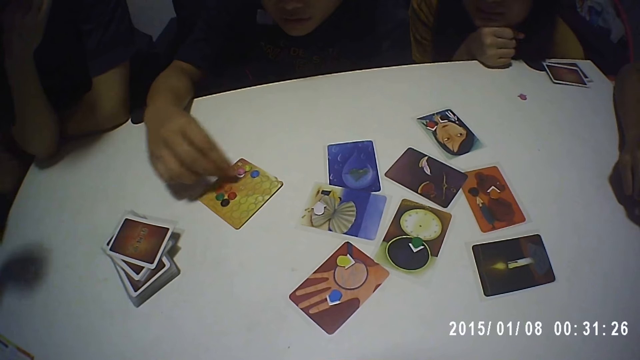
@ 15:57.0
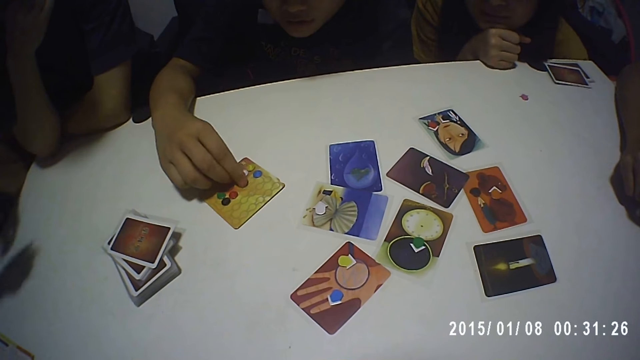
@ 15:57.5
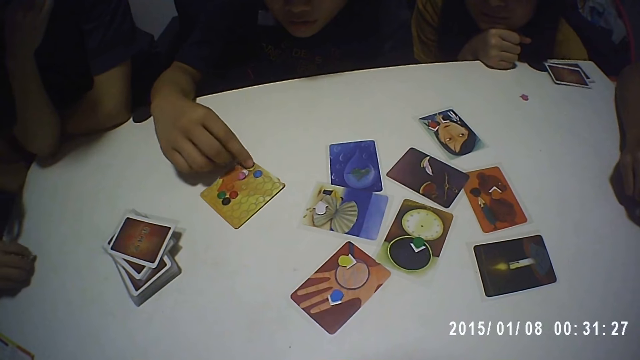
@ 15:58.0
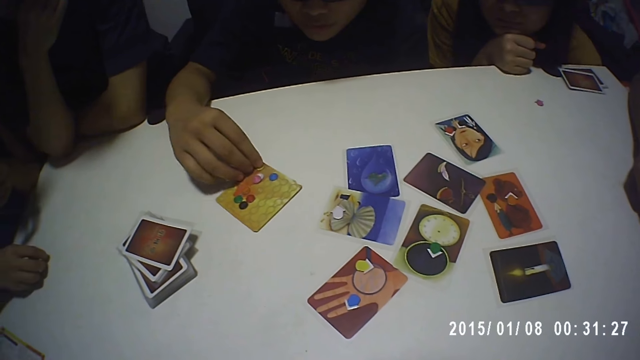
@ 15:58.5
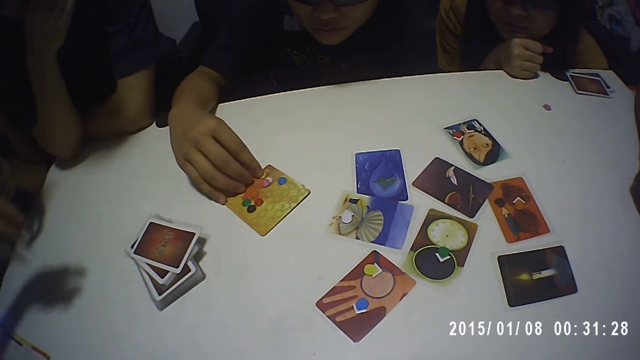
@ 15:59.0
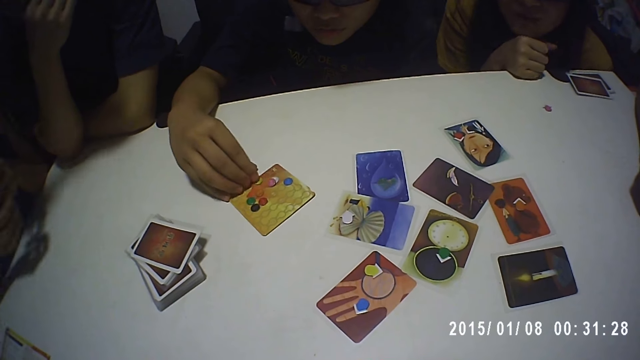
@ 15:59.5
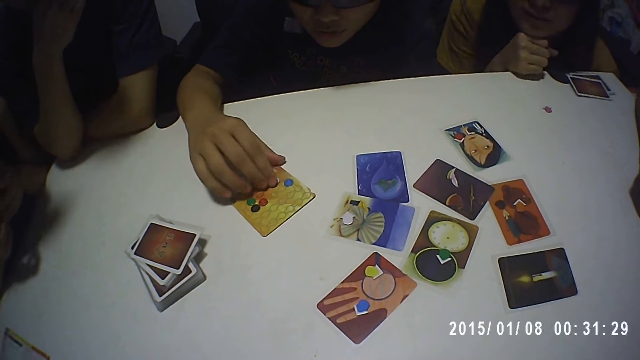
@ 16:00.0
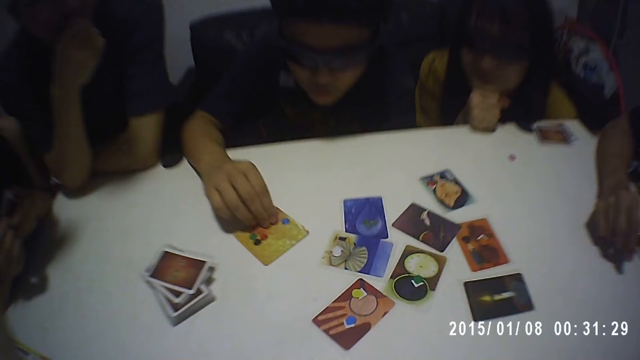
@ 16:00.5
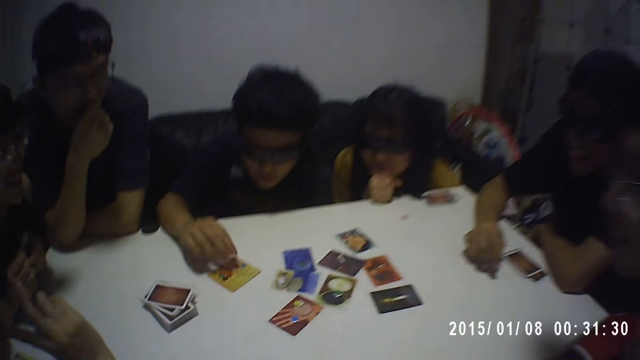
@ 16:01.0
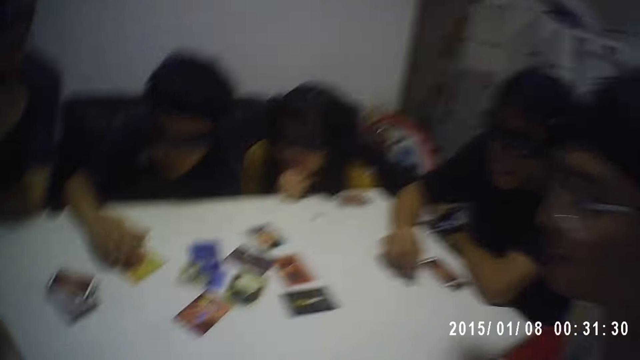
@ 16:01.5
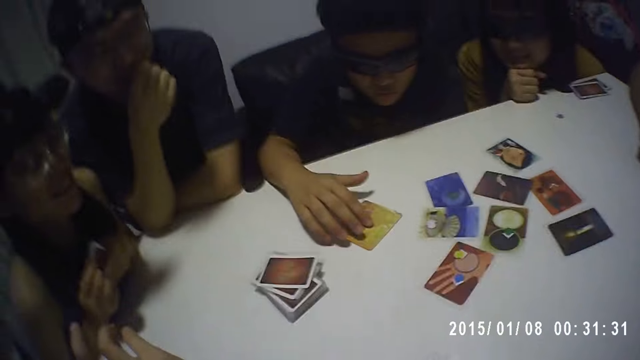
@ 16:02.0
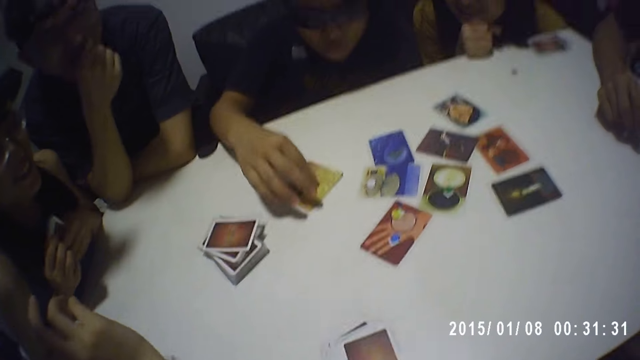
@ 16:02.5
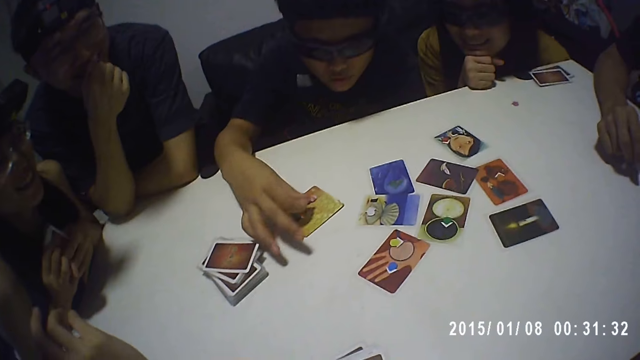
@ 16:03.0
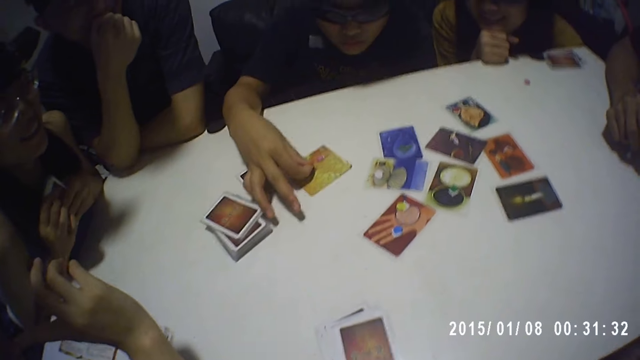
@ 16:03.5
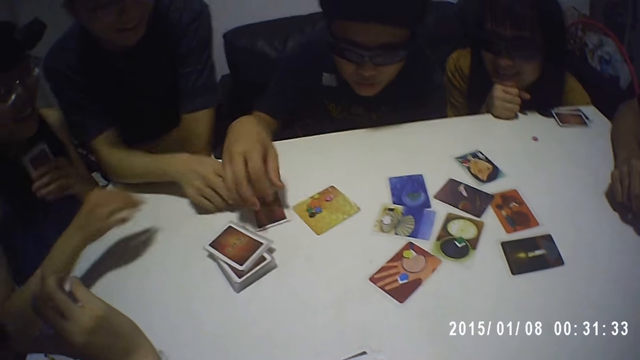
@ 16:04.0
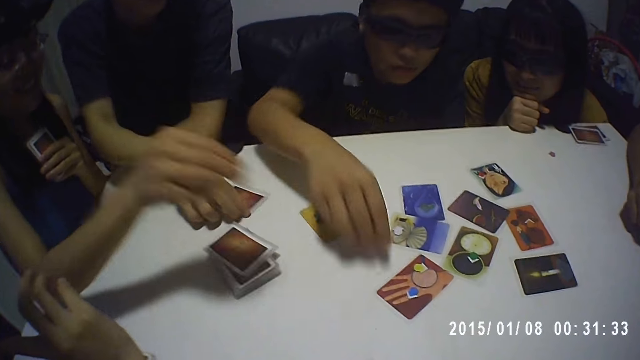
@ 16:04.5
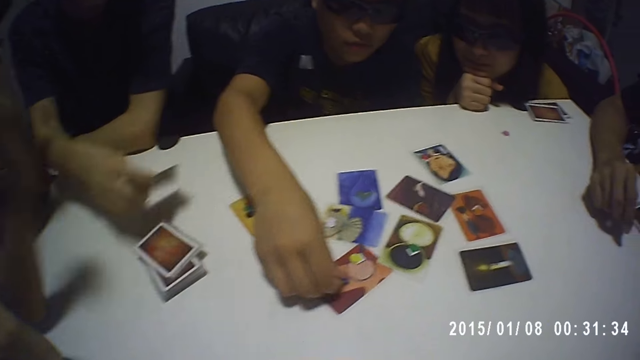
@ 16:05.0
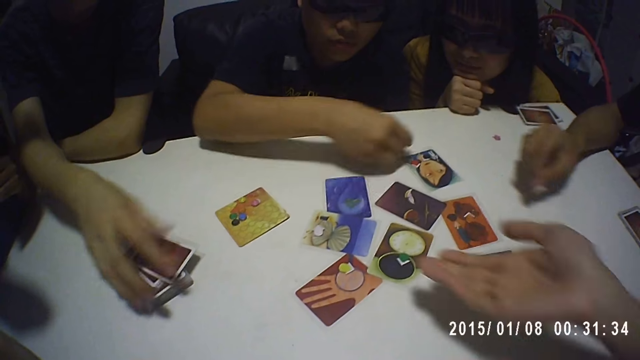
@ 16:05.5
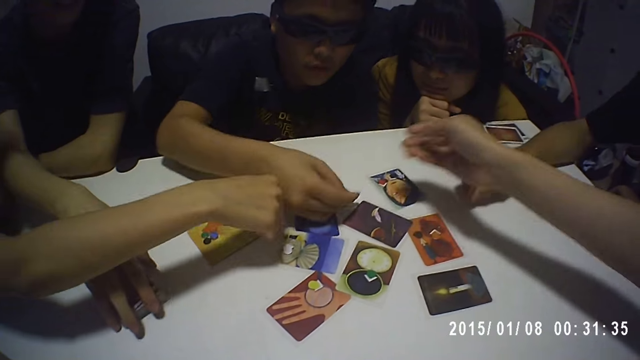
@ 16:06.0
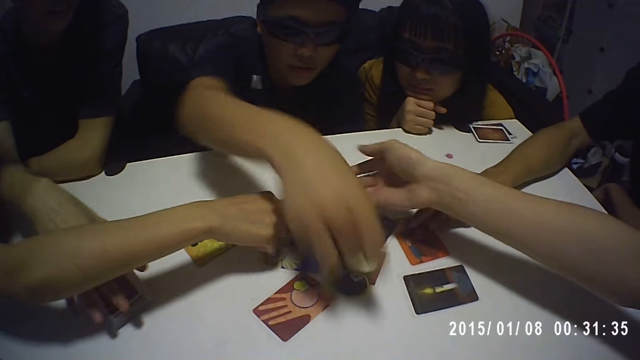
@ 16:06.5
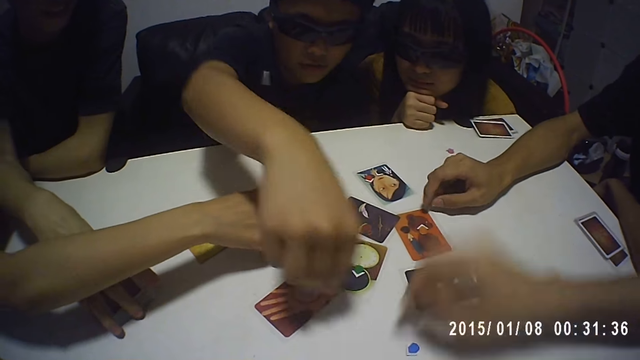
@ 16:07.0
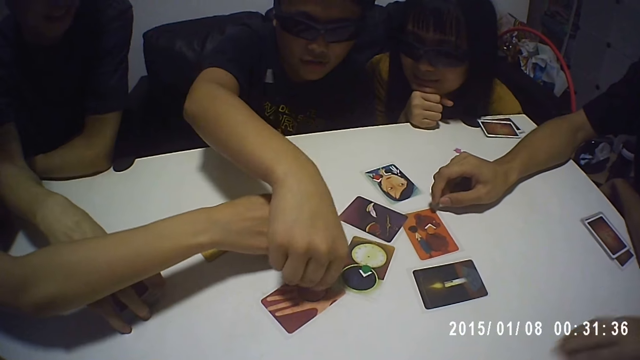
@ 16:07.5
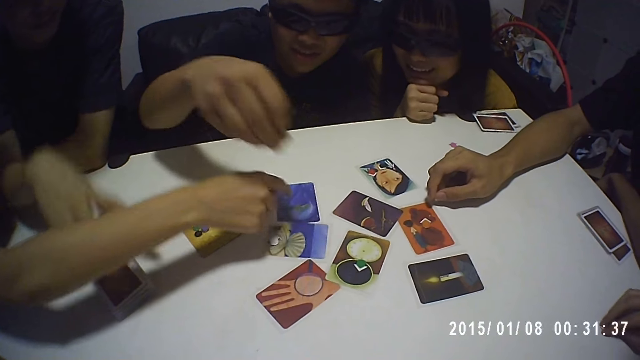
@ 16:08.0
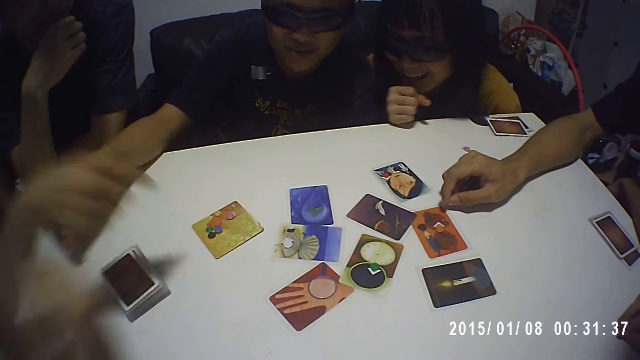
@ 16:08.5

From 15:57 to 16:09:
A man moves the card on the table with his right hand. Another man picks the token from the card with his right hand. The first man places the card on the table with his right hand. A woman touches the card with her right hand. A third man touches the card with his right hand. The second man places the token on the table with his right hand and picks the token from the card with his right hand. A fourth man moves the token on the table with his right hand.

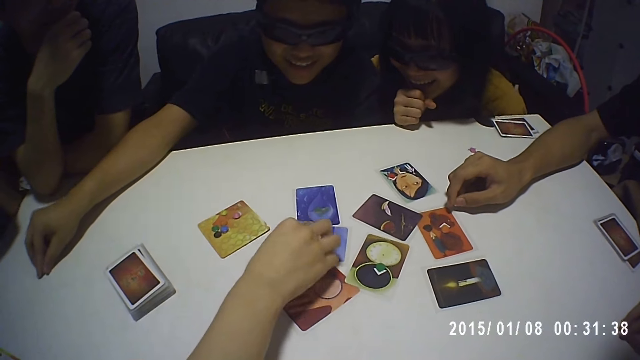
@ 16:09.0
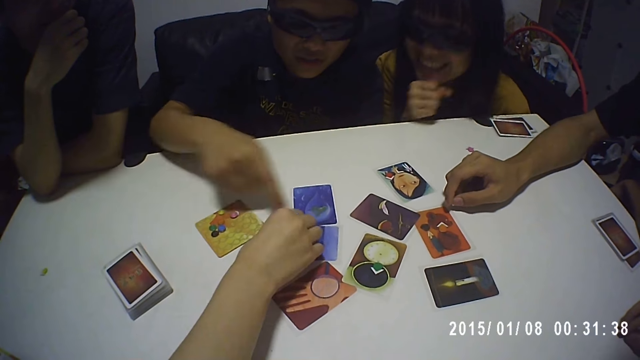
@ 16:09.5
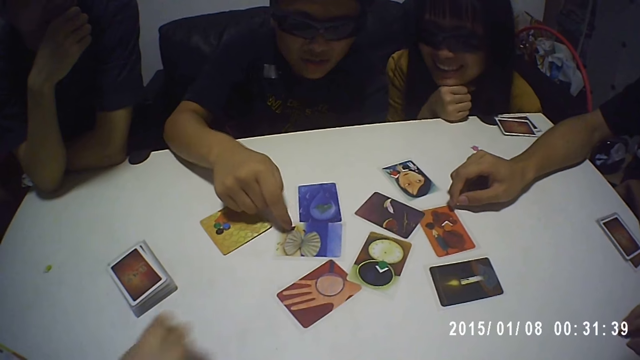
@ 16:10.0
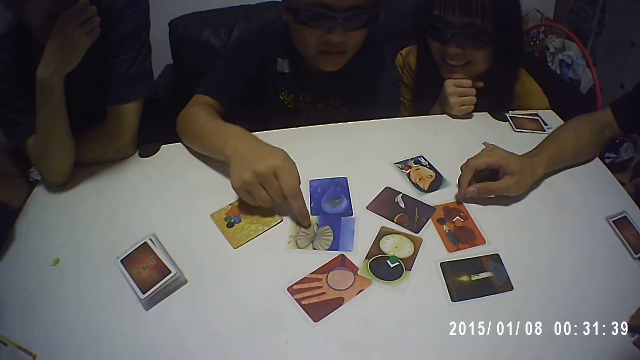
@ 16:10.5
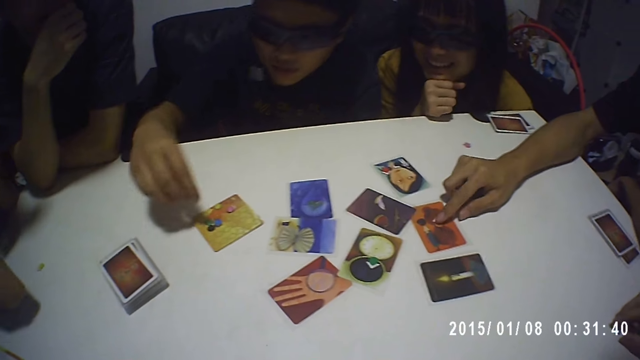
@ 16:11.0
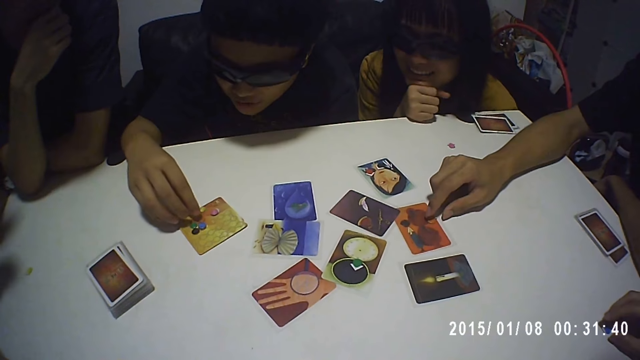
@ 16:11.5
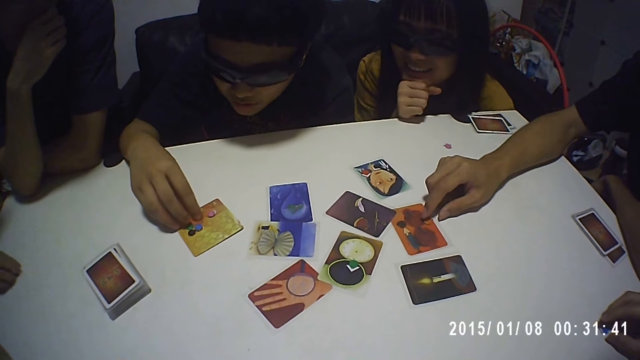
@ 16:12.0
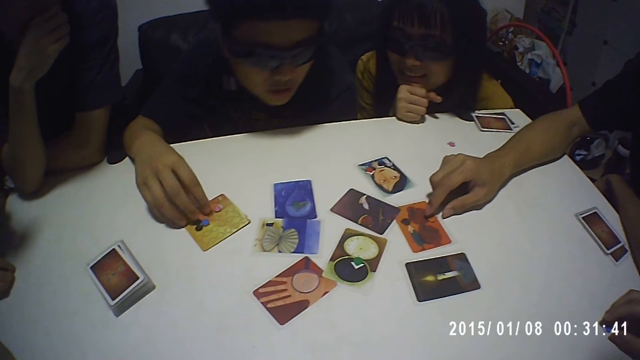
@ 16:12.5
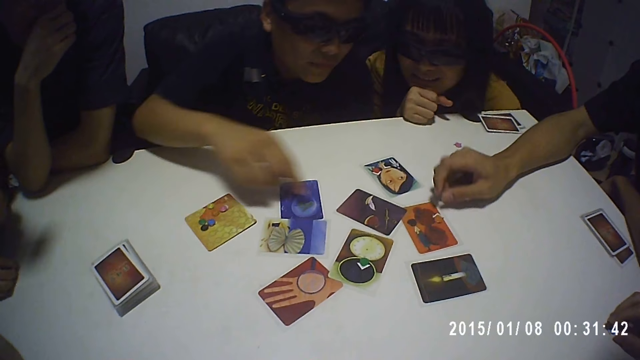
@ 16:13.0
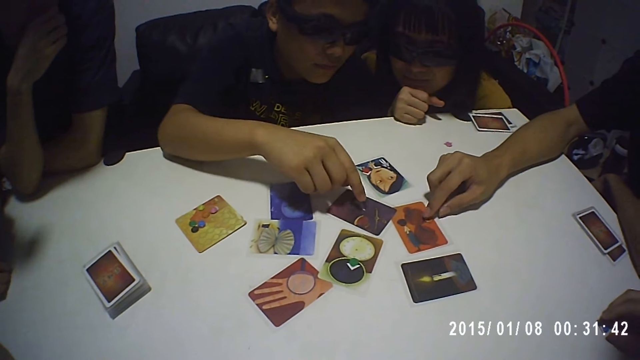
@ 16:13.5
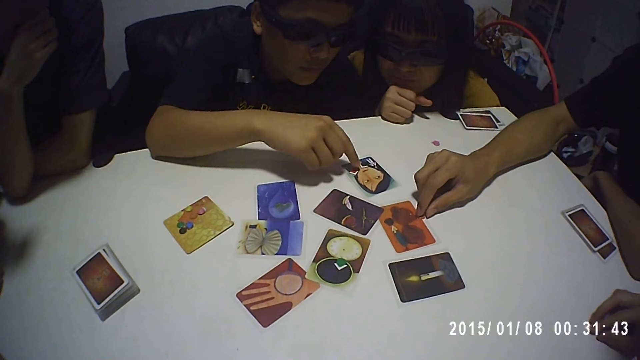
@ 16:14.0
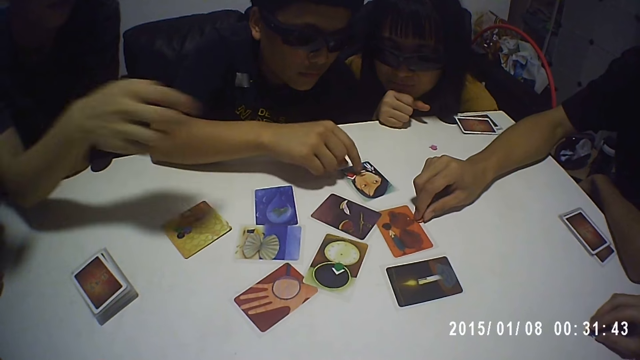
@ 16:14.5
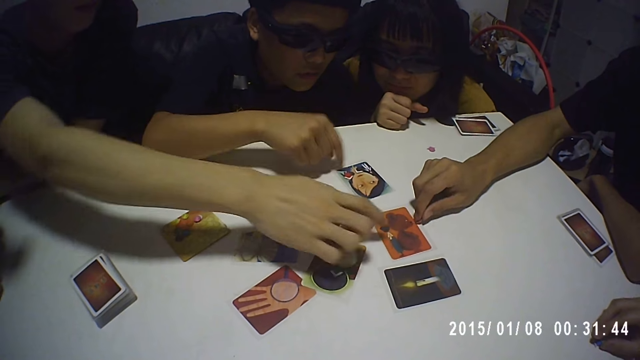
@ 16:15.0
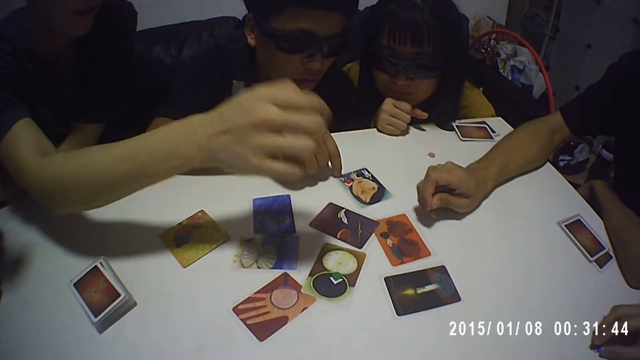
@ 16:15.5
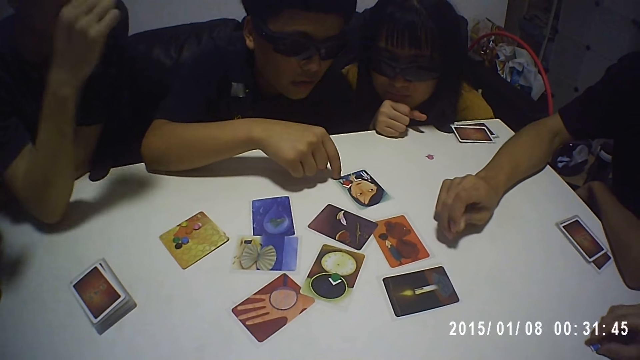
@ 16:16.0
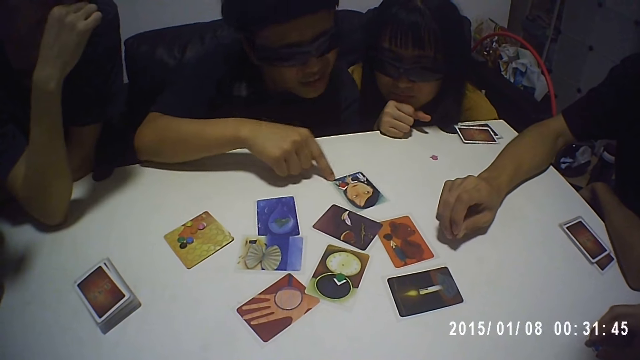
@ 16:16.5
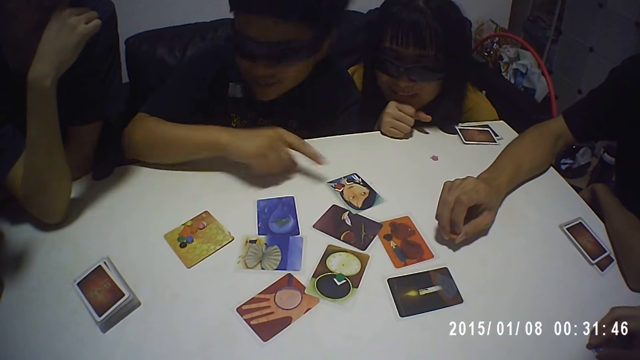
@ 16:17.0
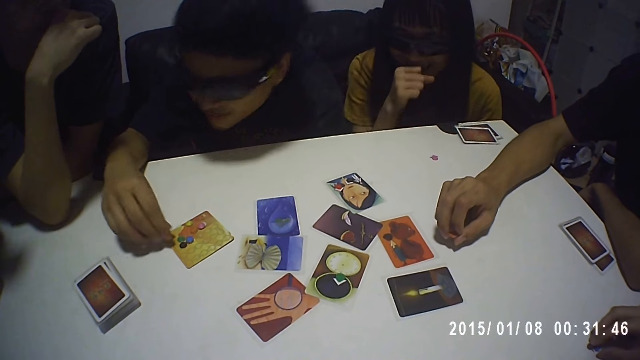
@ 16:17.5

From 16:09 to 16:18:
A man places the token with his right hand. Another man places the token on the table with his right hand and taps the card on the table with his right hand. A third man moves the token on the card with his right hand. The second man moves the token on the card with his right hand and taps the card on the table with his right hand. The third man picks the token from the card with his right hand. The second man moves the card with his right hand. The camera wearer talks.
